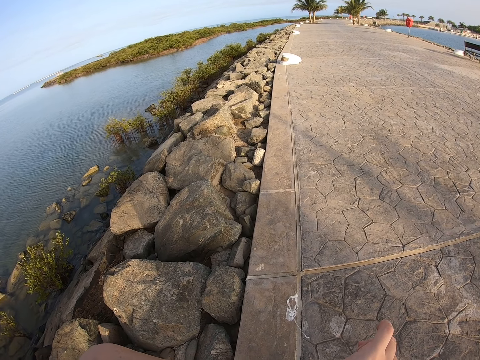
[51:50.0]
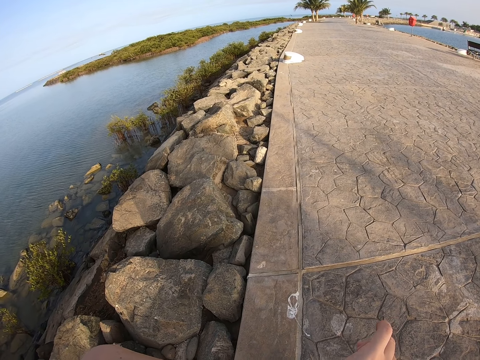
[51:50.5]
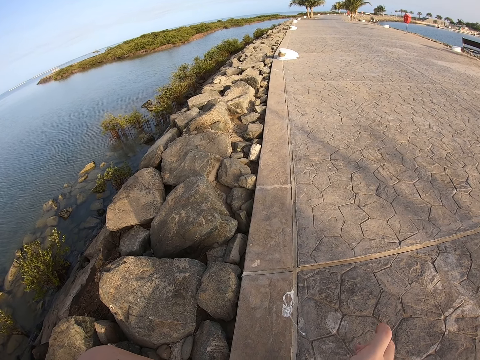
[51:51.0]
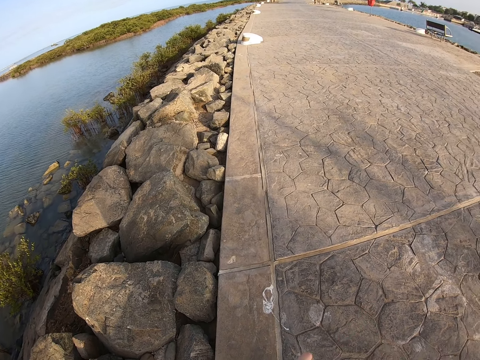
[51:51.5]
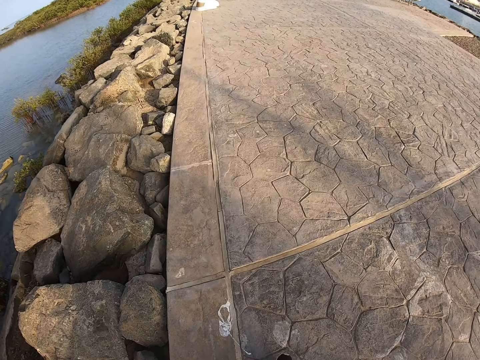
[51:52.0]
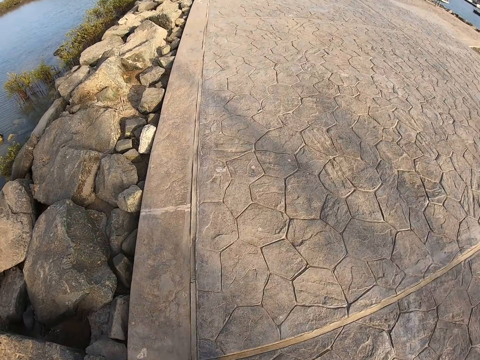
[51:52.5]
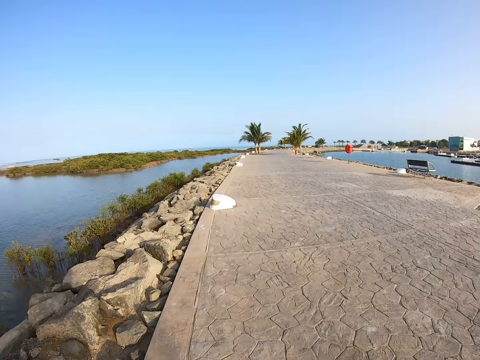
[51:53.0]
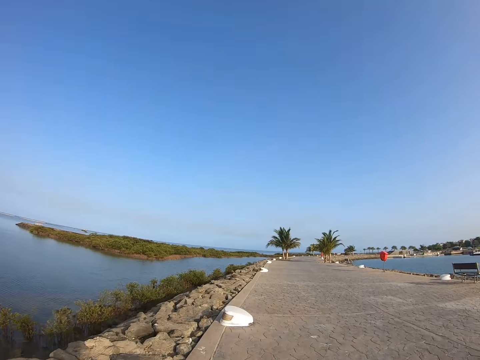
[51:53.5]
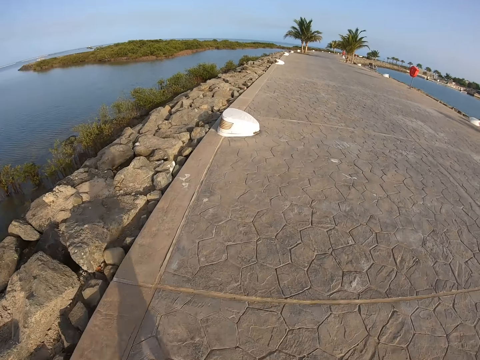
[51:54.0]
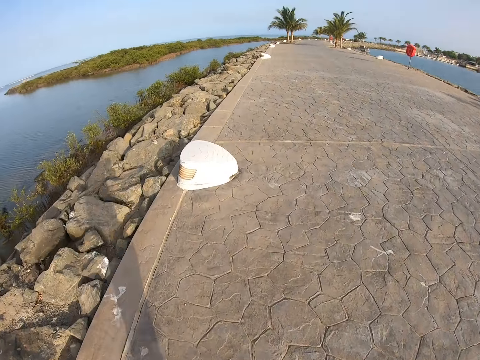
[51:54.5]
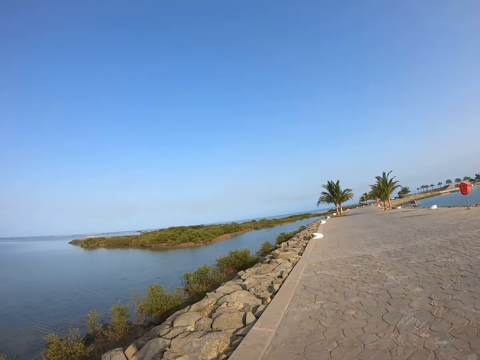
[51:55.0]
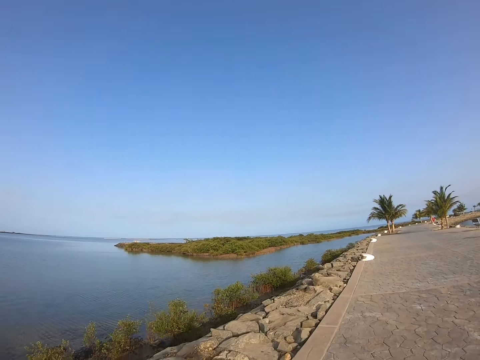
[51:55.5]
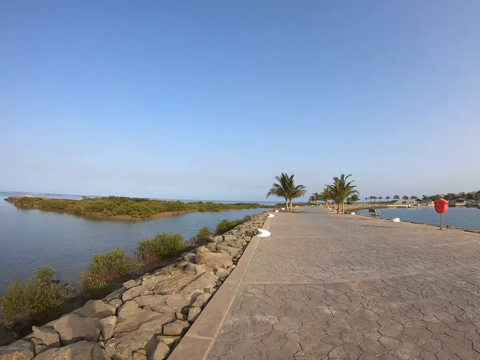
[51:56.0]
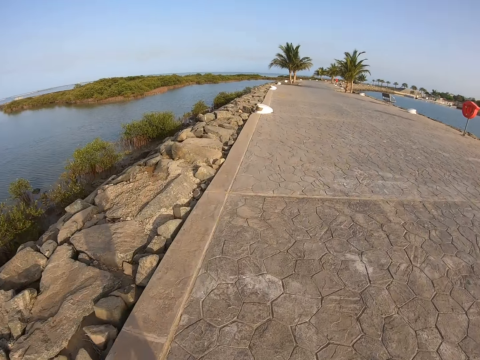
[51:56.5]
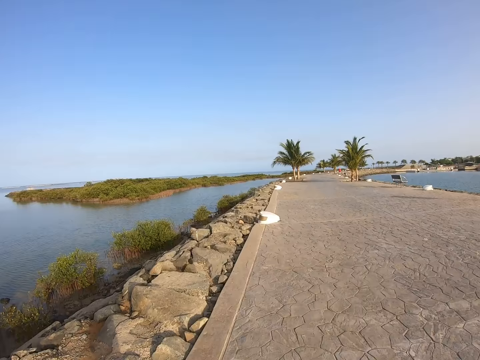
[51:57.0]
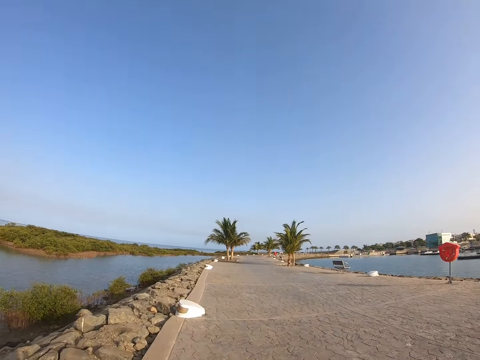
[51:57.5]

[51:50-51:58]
The camera wearer runs on the pavement.

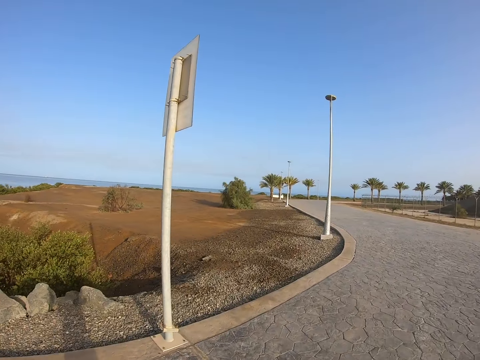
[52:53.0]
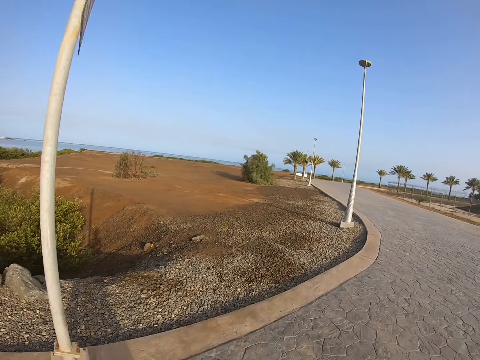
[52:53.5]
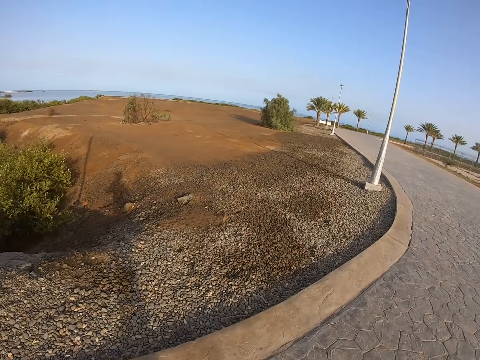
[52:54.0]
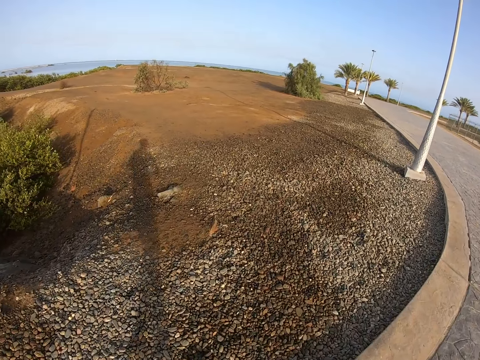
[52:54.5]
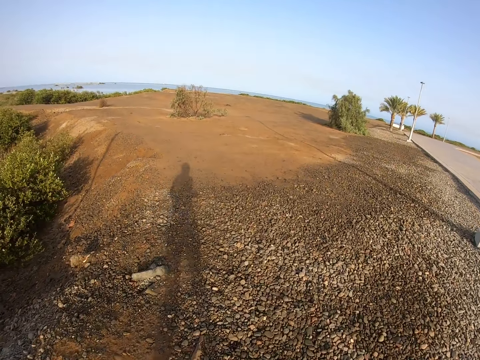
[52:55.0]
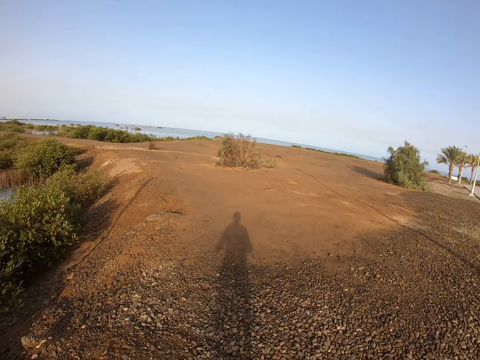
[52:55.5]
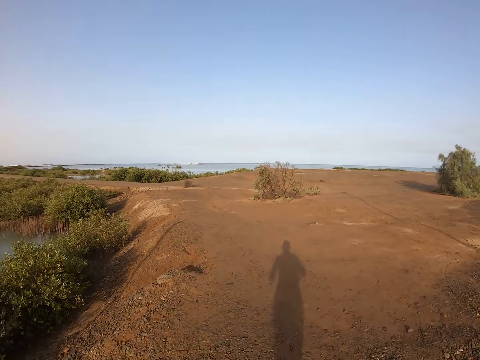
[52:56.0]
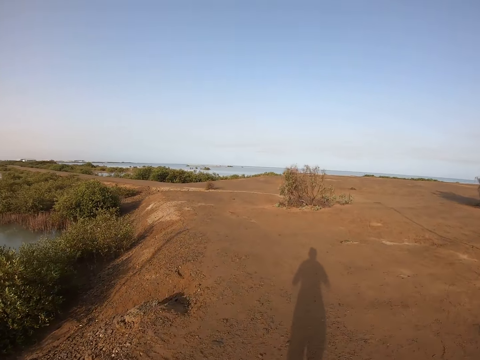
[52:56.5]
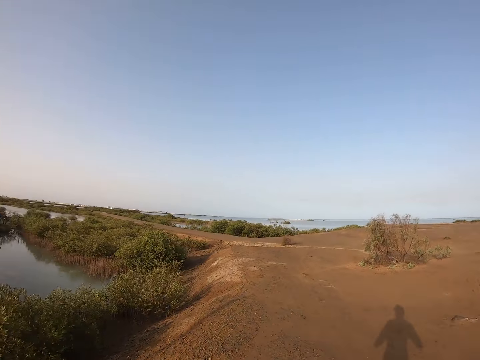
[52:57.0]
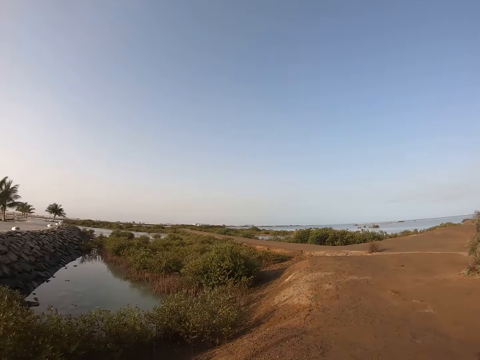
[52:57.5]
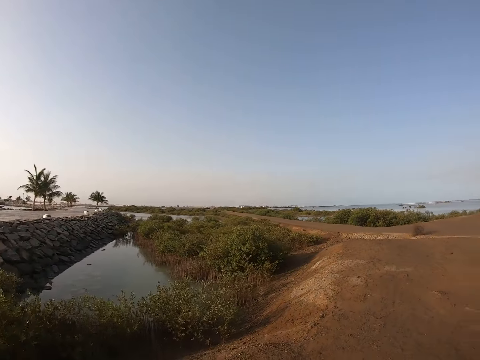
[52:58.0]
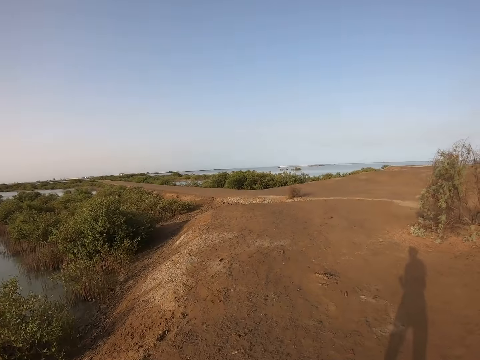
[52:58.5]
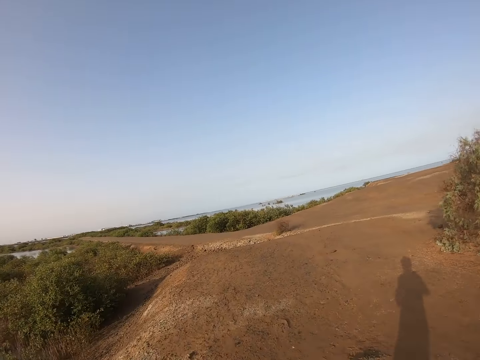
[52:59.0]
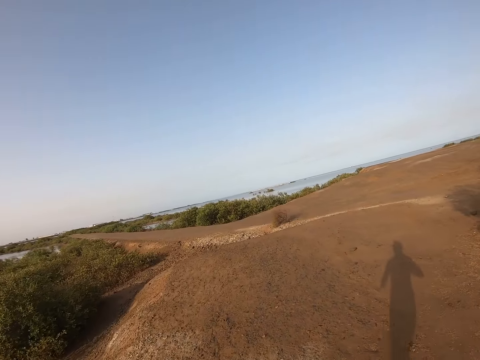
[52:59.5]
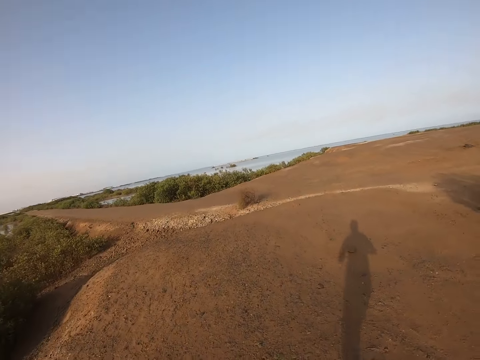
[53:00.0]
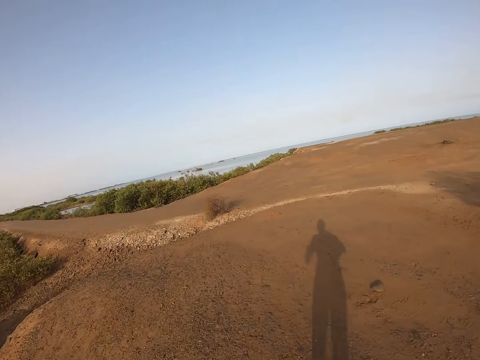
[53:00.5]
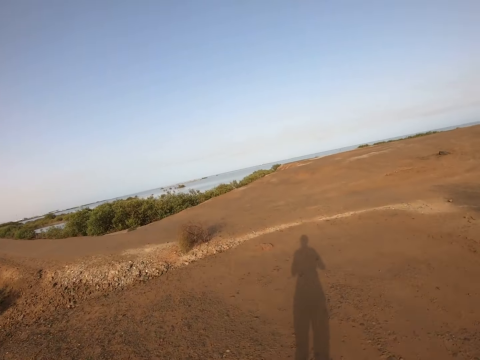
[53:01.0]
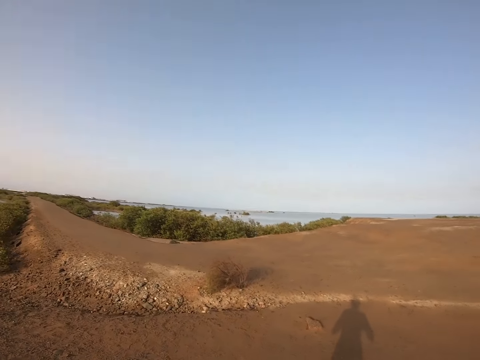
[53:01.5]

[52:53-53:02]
The camera wearer turns left. They run towards the murram road.

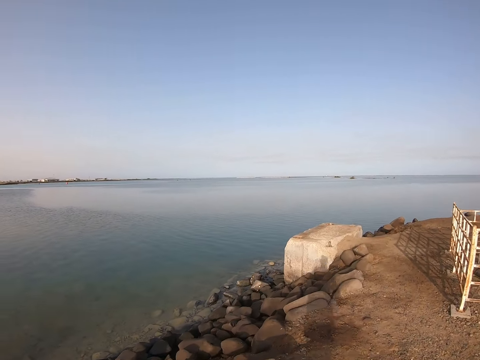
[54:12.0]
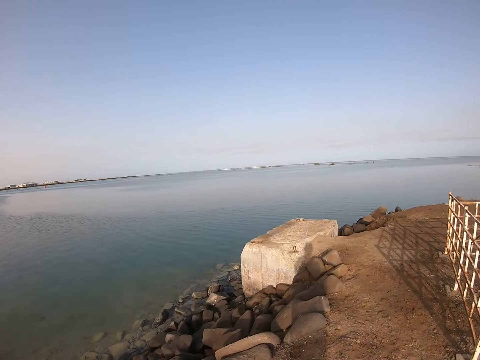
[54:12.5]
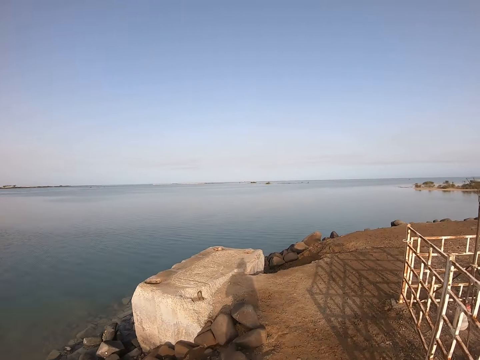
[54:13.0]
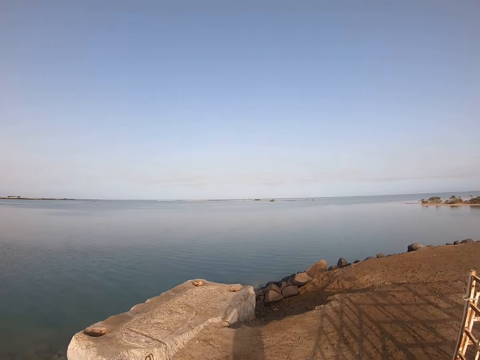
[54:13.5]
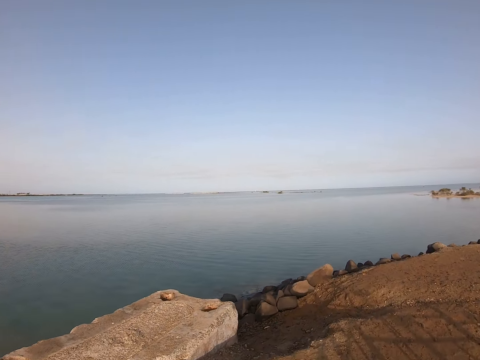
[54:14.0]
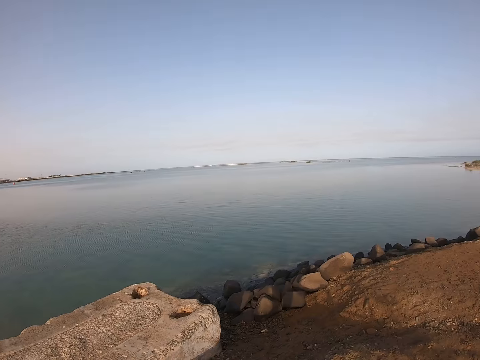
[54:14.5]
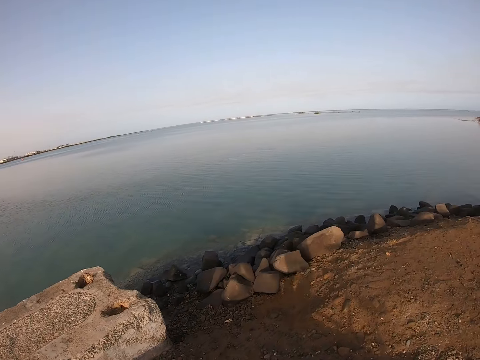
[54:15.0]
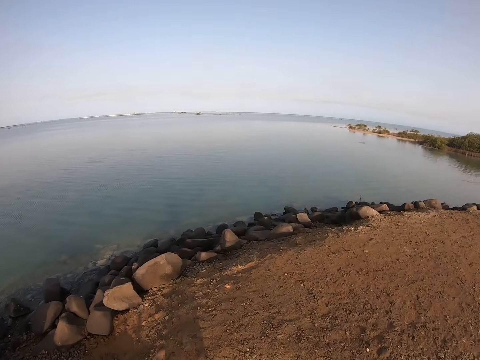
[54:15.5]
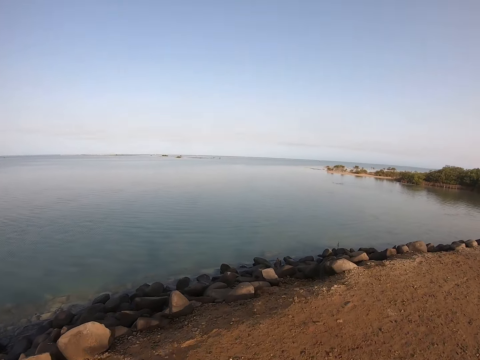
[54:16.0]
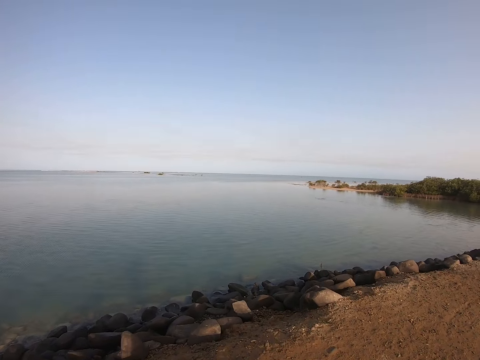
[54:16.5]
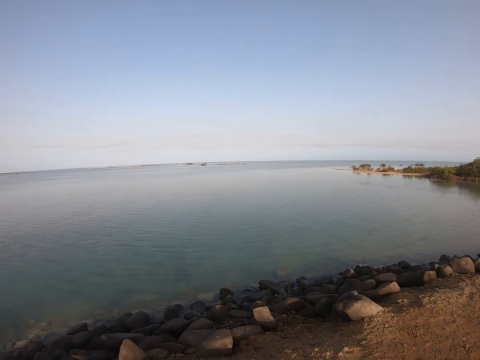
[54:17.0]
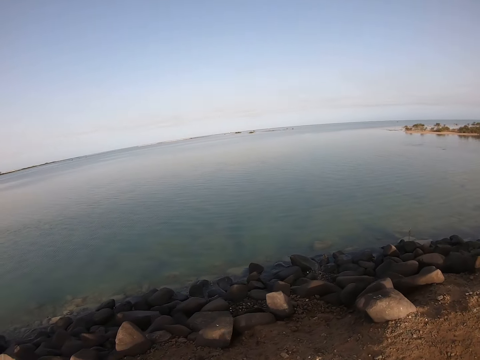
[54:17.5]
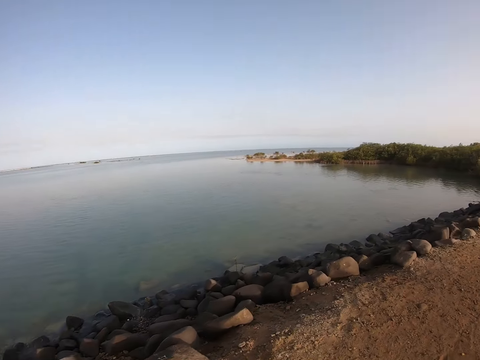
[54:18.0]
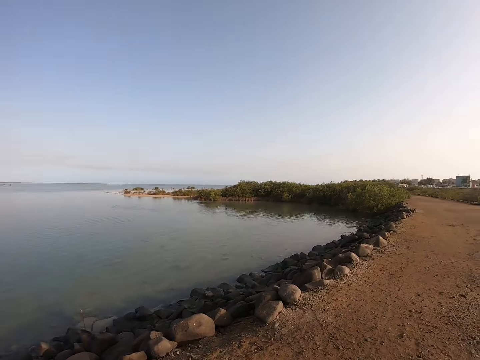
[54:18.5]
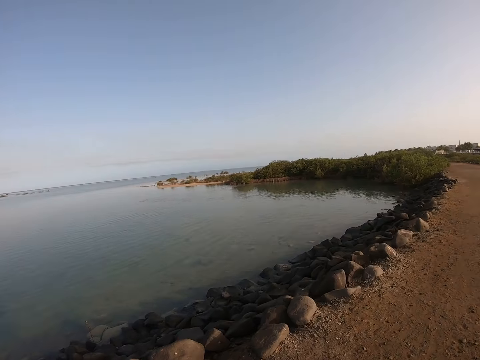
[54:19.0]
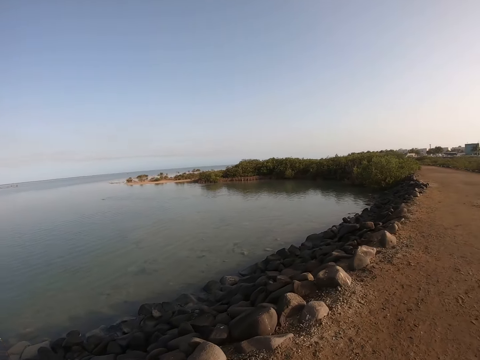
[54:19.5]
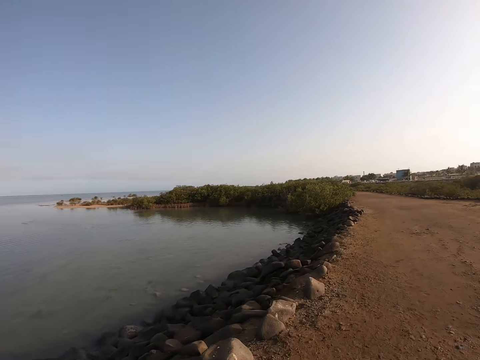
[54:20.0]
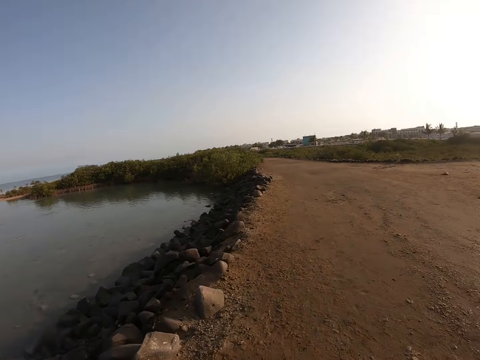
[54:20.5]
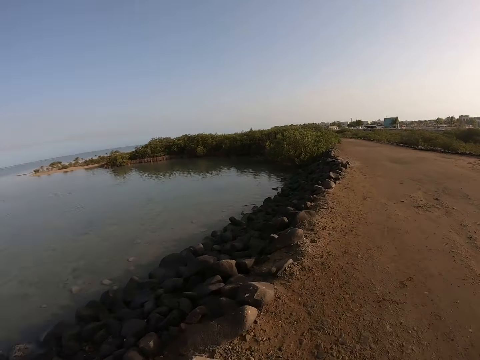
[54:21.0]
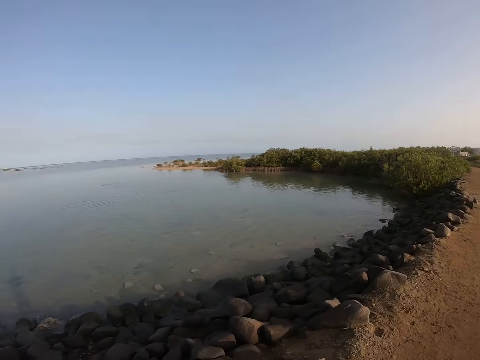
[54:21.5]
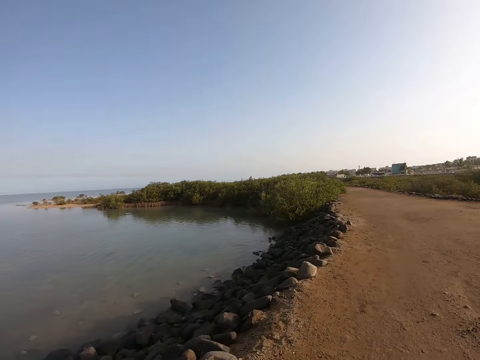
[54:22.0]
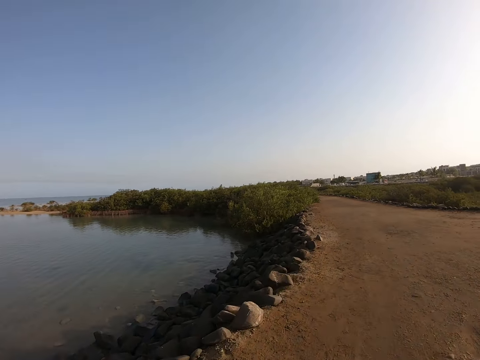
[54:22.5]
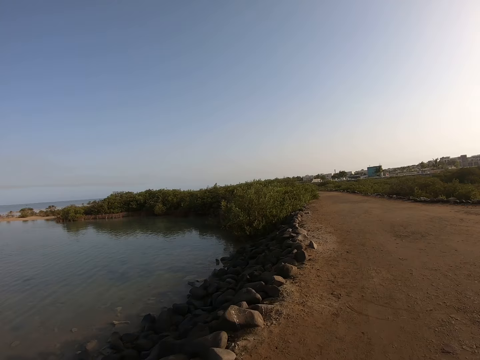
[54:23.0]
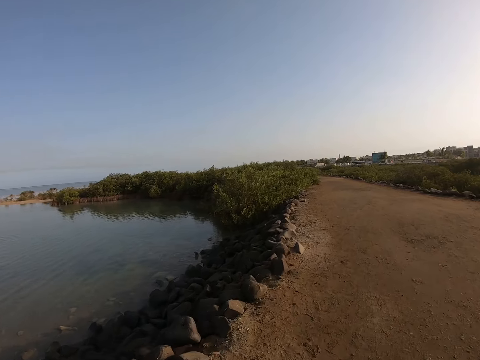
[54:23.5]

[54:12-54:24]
The camera wearer runs along the lake.
